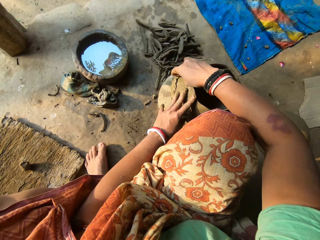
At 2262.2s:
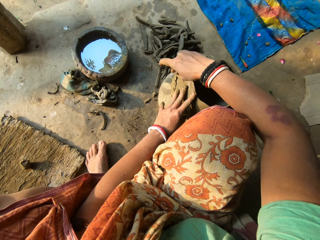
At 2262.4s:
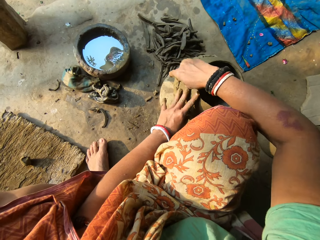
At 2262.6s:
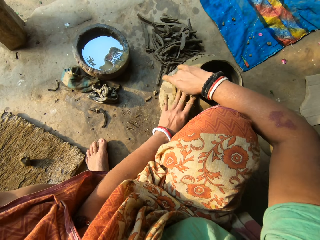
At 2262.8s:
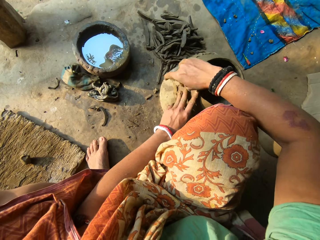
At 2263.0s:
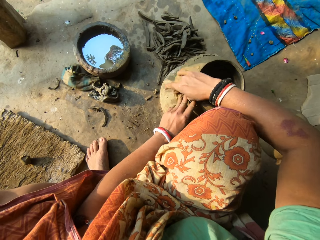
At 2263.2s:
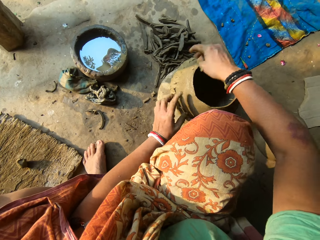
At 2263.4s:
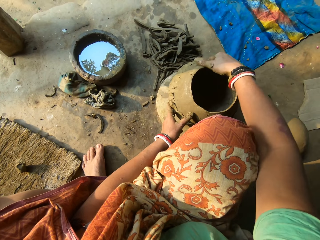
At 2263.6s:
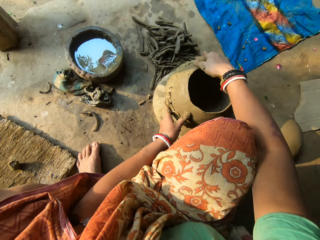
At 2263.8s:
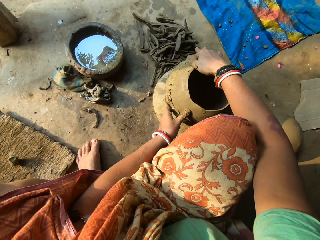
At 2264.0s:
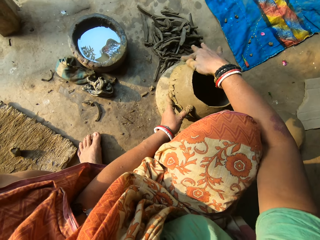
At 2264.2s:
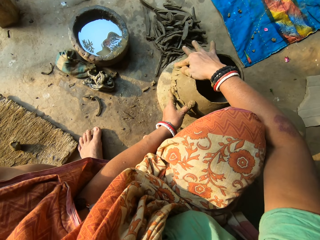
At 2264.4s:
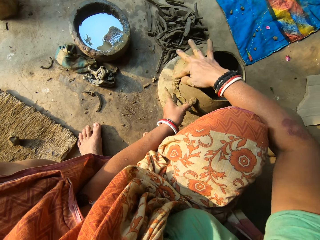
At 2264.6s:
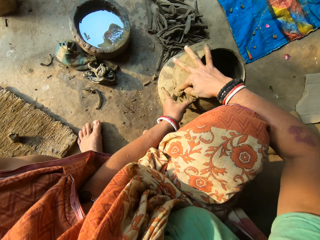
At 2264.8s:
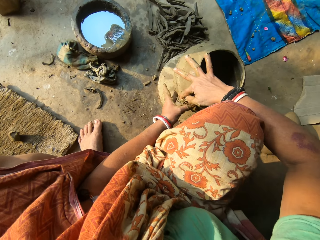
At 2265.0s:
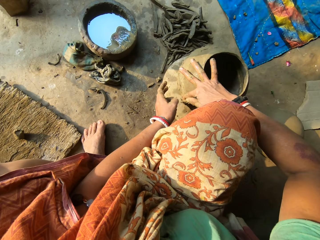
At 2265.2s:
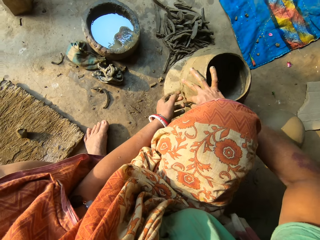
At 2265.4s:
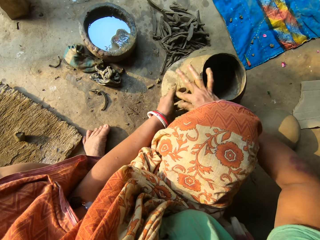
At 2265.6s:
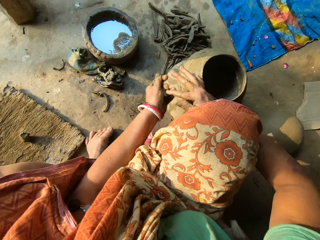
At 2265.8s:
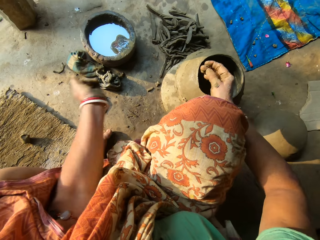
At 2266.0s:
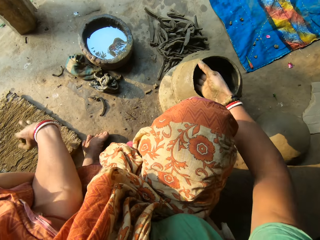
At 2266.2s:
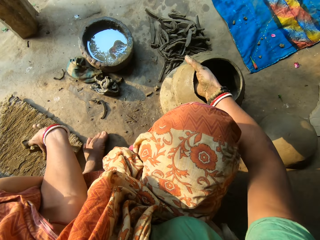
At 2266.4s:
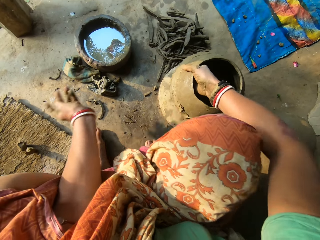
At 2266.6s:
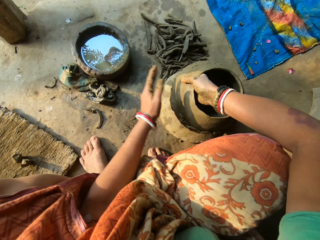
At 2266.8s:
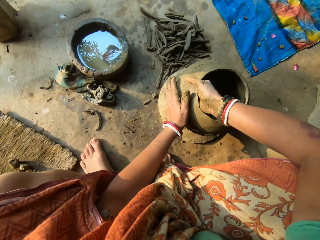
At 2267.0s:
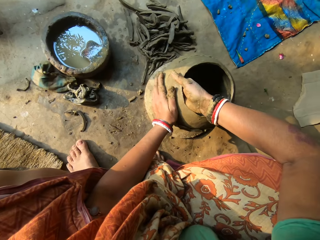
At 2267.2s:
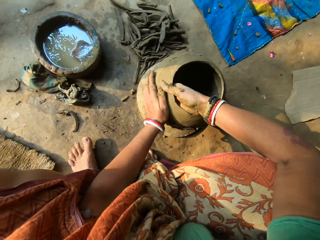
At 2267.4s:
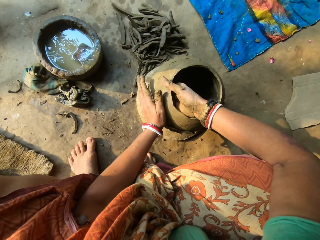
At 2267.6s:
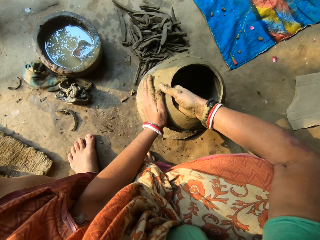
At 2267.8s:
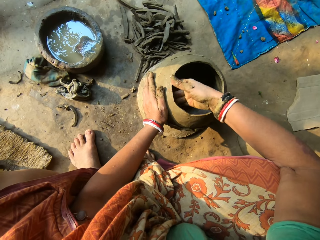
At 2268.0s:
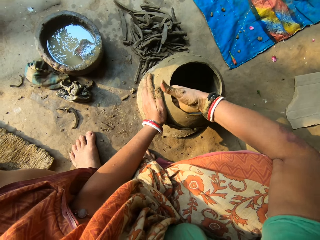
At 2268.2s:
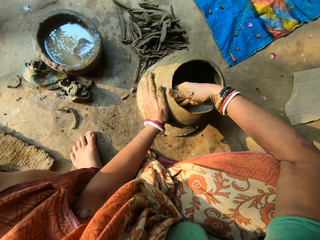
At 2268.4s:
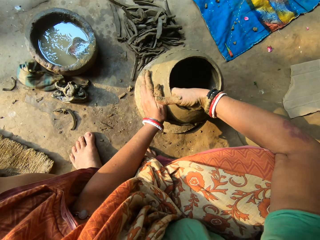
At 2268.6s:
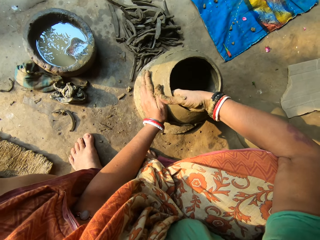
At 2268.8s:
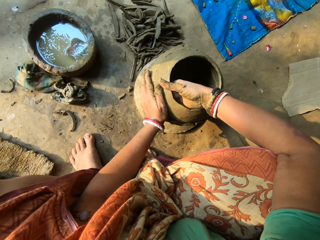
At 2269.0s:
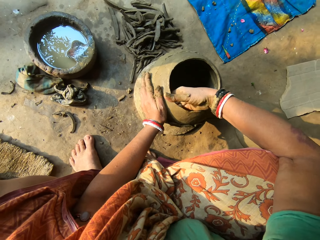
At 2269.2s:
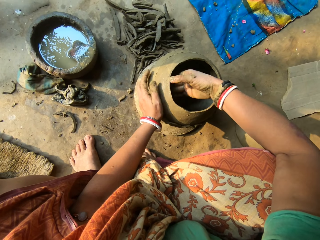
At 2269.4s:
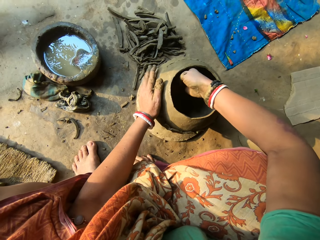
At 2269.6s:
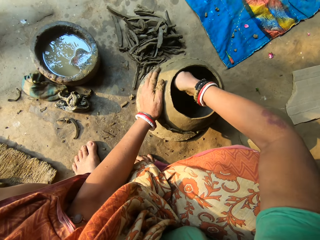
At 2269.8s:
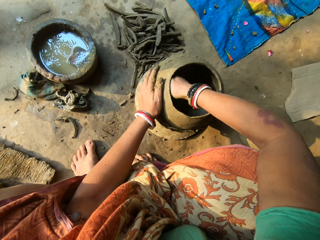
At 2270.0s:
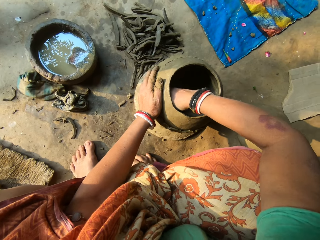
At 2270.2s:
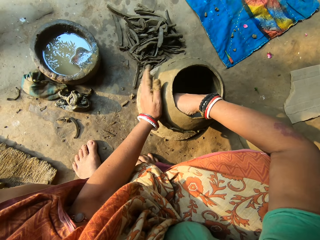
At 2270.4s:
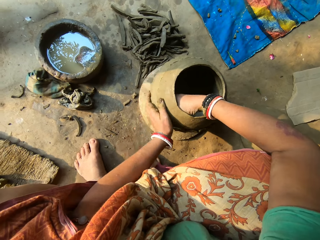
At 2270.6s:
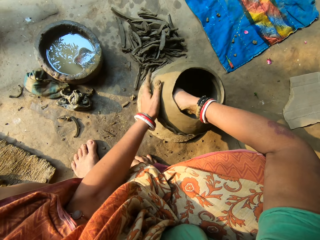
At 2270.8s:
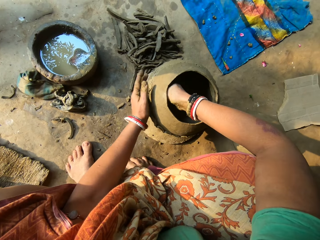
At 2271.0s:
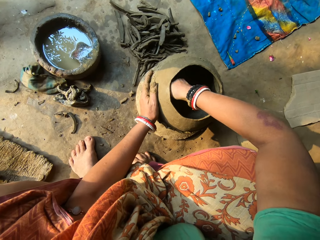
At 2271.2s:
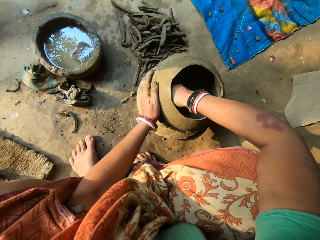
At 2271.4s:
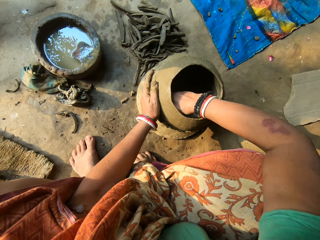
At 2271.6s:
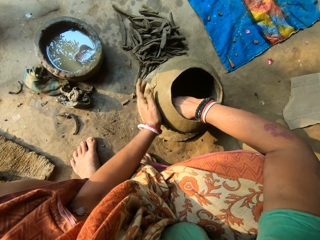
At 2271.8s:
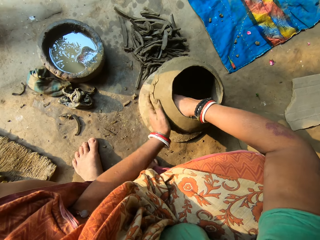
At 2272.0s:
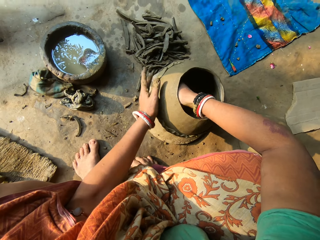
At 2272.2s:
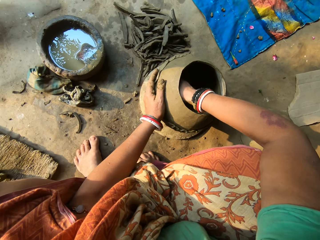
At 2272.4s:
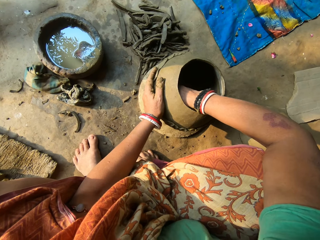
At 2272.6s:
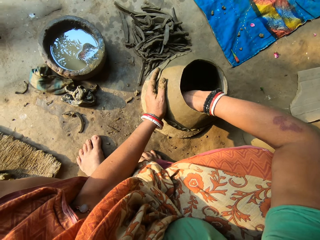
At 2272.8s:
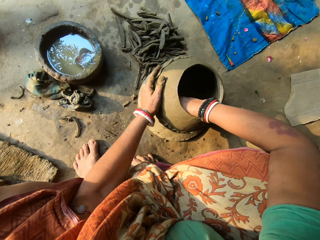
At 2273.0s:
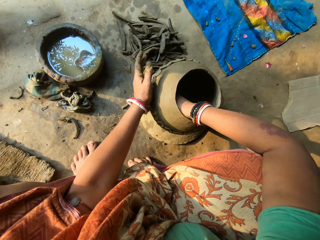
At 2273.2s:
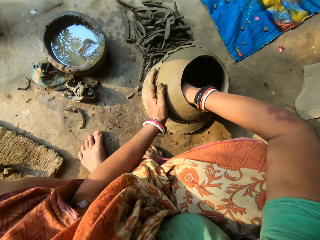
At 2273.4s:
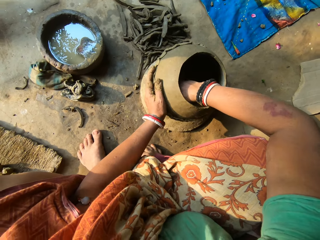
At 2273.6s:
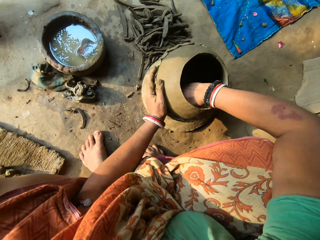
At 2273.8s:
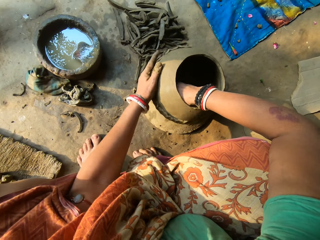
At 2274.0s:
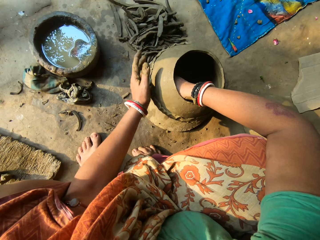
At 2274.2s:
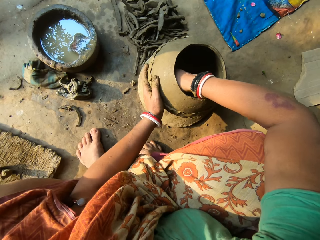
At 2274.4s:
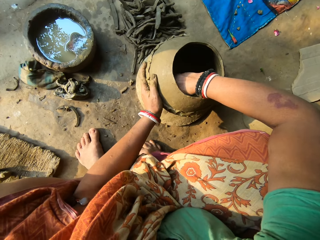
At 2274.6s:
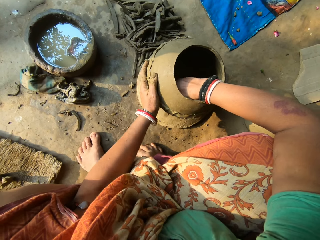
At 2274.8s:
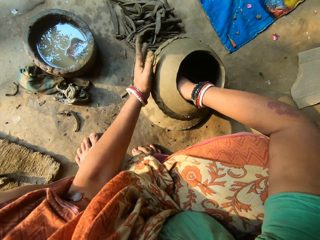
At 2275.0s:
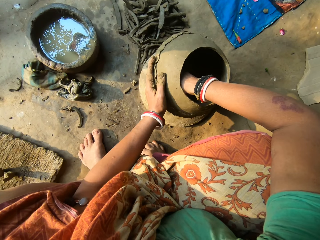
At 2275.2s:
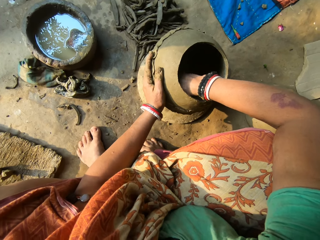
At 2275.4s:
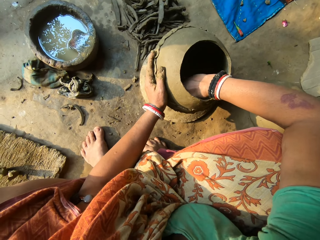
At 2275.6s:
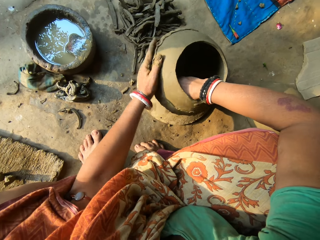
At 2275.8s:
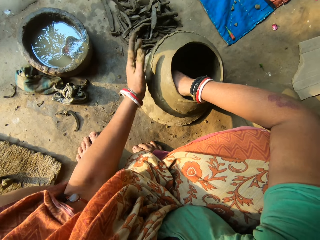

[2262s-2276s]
The camera wearer wipes the excess mud. She smoothens the cover on the pot with her right hand. She throws it down. She places another piece of clay on the plank with her left hand. She wipes inside the pot. She smoothens the cover on the pot with her right hand. She rotates the pot.

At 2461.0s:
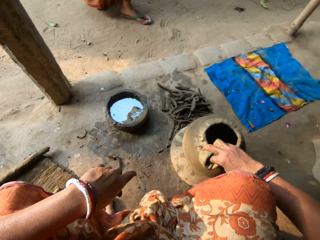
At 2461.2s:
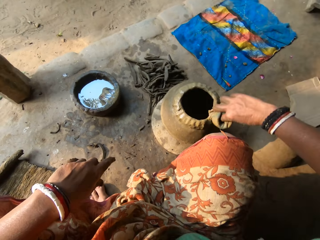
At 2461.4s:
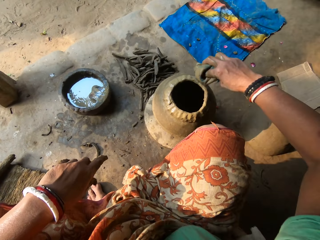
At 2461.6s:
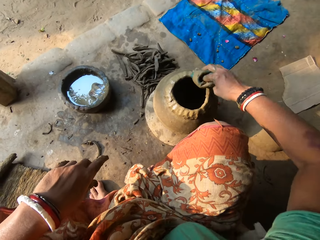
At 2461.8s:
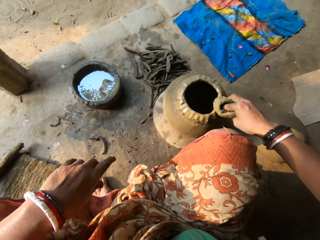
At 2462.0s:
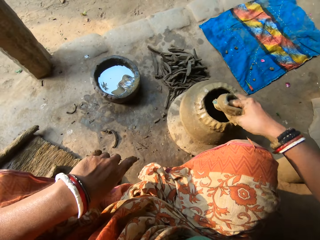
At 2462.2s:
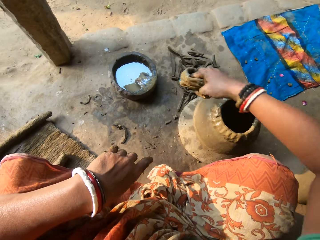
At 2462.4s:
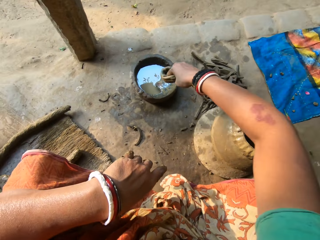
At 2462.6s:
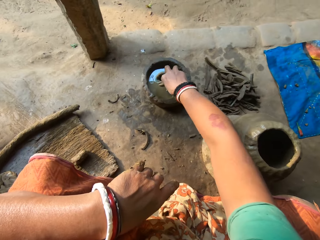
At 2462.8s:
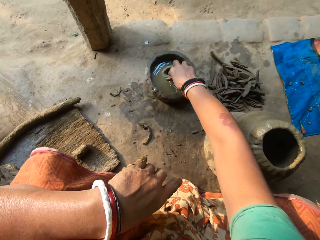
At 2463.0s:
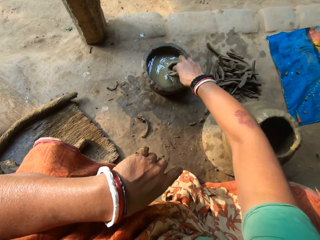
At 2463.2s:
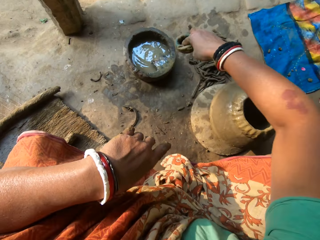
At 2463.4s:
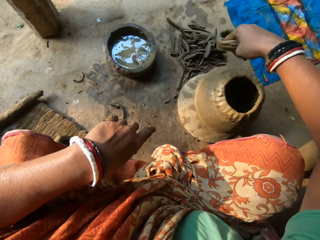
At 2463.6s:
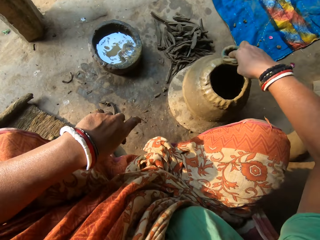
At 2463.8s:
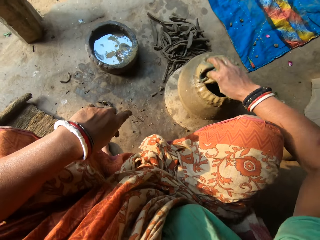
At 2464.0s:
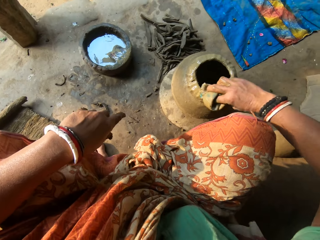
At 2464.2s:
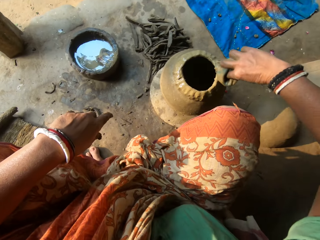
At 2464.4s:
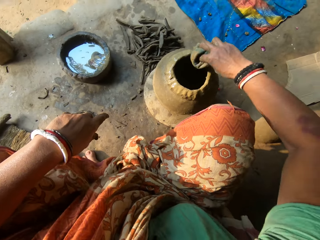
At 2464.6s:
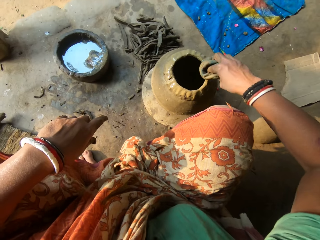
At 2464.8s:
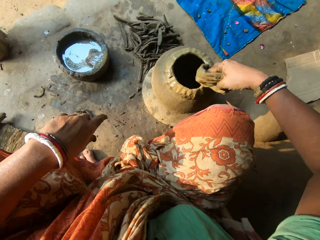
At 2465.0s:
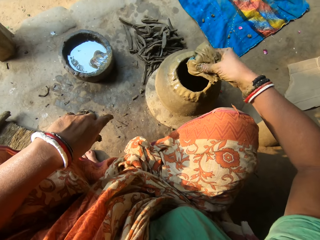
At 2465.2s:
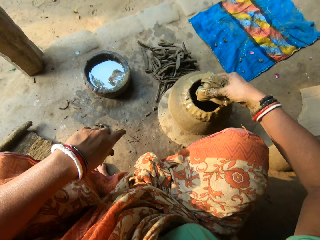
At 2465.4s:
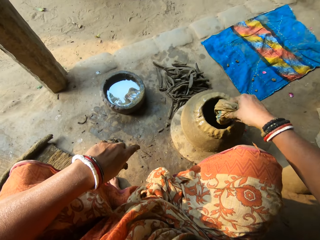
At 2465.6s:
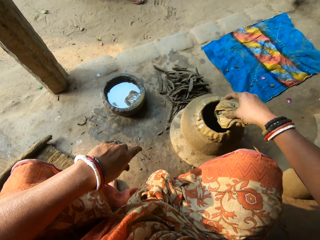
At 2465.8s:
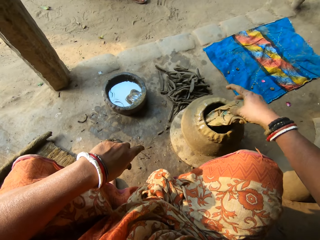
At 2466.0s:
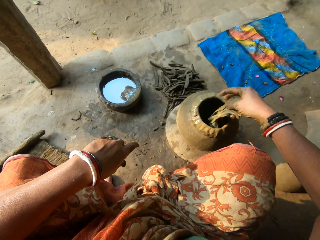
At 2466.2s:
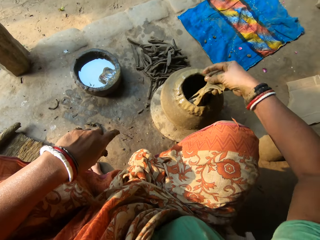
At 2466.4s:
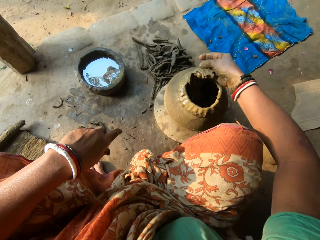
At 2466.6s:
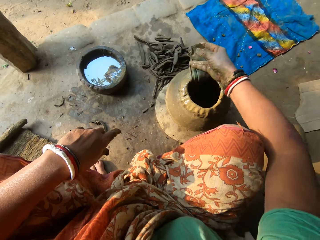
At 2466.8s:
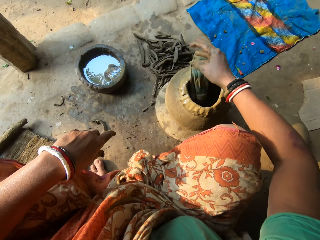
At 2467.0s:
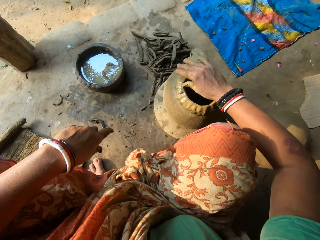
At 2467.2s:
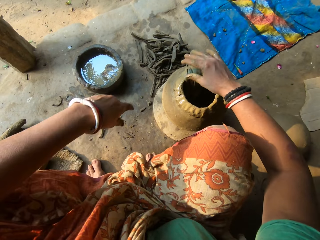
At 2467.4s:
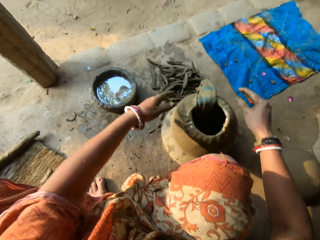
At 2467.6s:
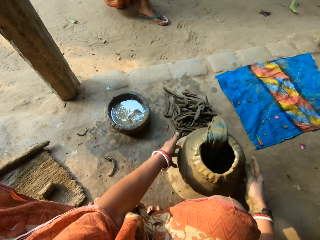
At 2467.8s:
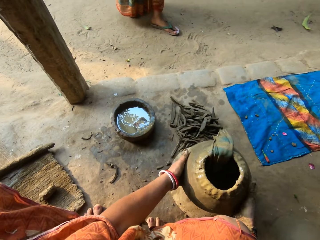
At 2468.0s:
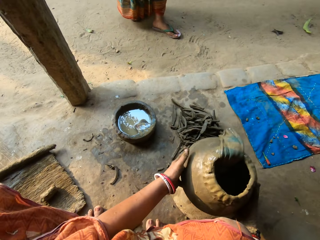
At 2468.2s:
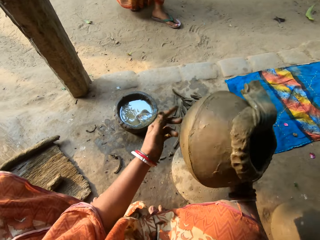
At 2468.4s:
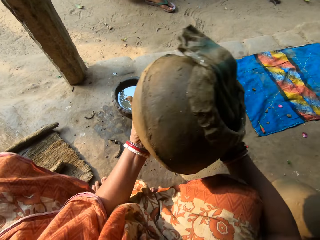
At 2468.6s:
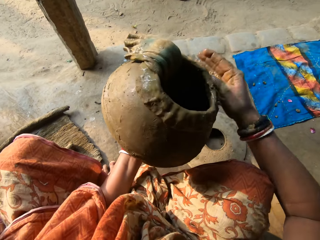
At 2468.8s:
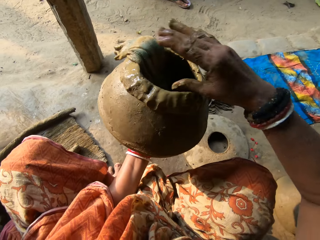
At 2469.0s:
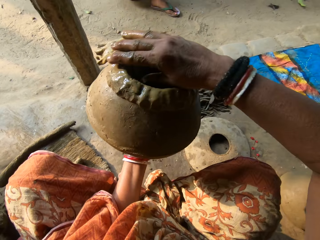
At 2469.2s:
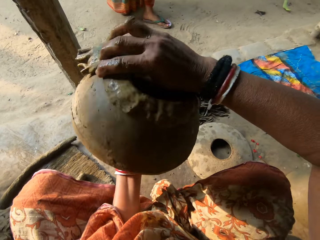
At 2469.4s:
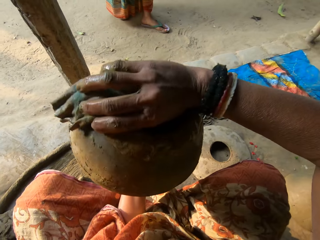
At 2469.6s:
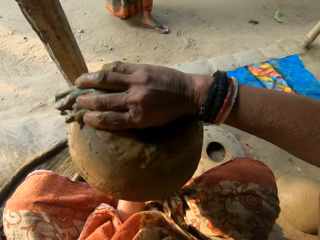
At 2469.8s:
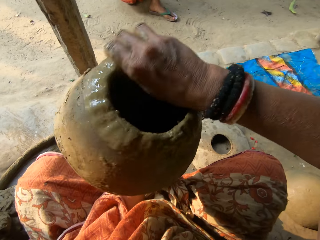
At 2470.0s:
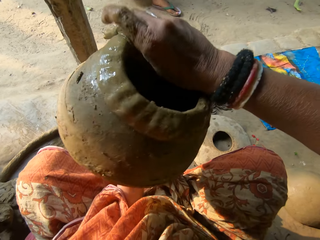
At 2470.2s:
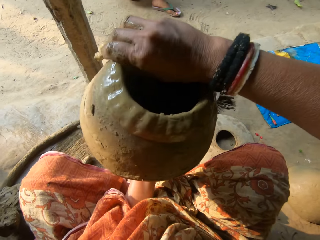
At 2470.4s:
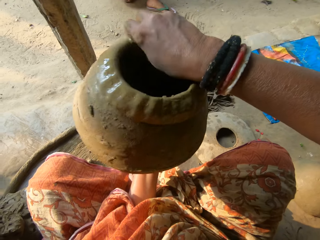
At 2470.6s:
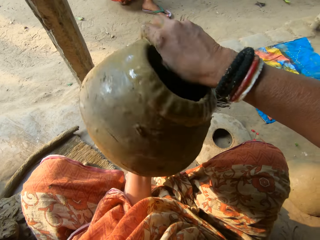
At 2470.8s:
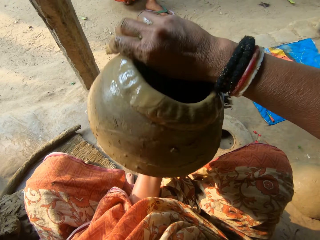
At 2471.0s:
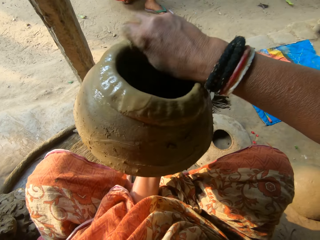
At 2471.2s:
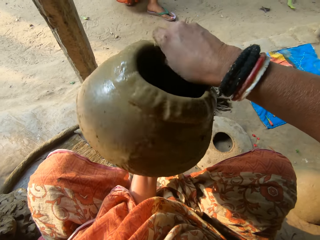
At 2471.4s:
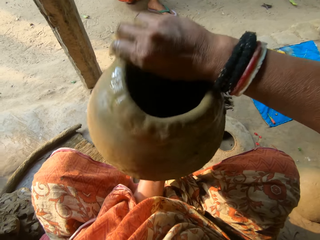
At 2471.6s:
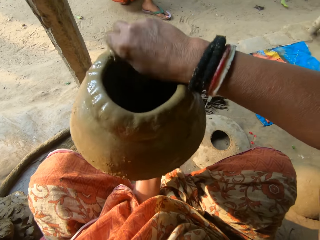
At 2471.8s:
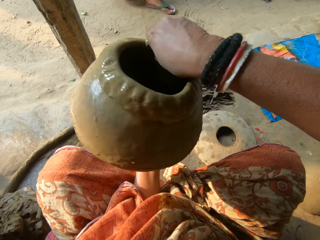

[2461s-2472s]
The camera wearer dips the napkin or cloth into the water with her right hand. She shakes the cloth. She cleans the edge of the ceramic clay or pot in her left hand with the napkin in her right hand. She leaves the napkin in her right hand on the ceramic clay. She picks up the ceramic clay from the lid on the floor with both hands. She holds the pot with one hand. She cleans the edge of the ceramic clay in her left hand with the napkin in her right hand. She rotates the pot.
